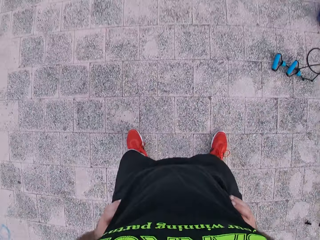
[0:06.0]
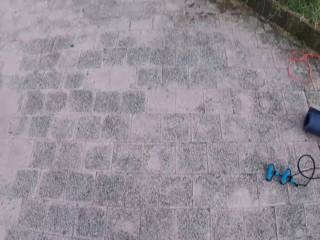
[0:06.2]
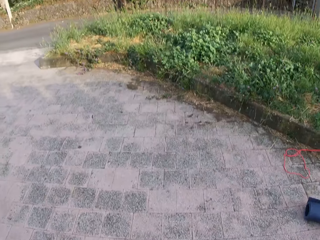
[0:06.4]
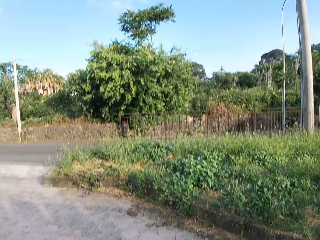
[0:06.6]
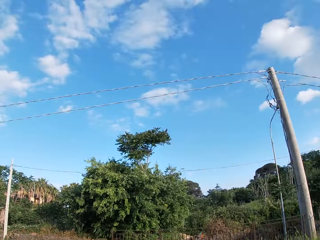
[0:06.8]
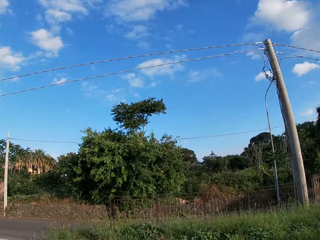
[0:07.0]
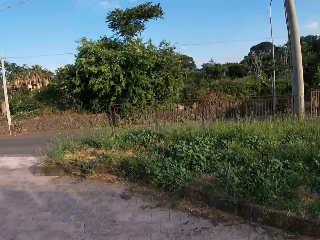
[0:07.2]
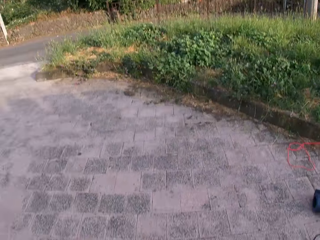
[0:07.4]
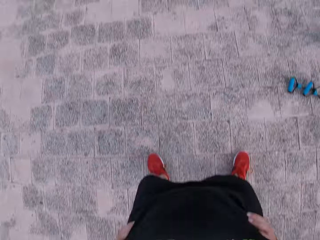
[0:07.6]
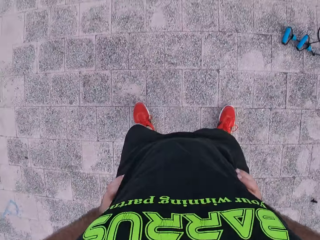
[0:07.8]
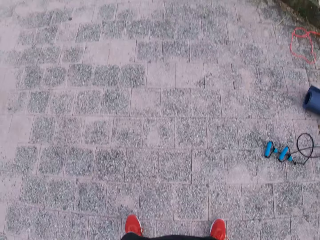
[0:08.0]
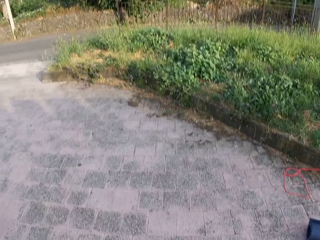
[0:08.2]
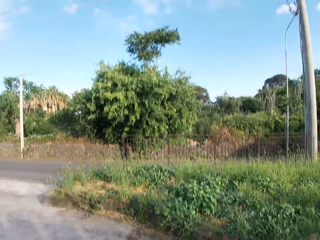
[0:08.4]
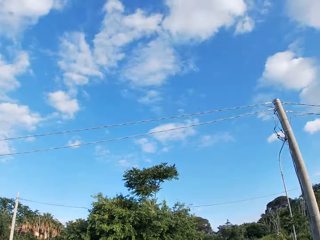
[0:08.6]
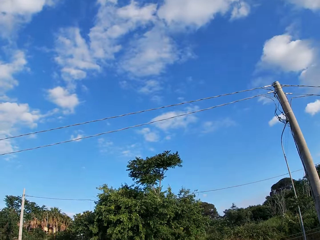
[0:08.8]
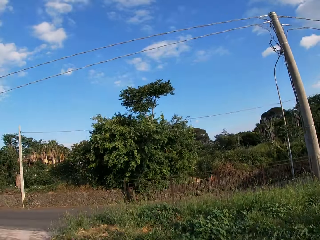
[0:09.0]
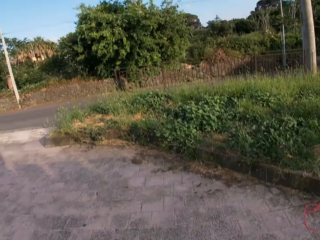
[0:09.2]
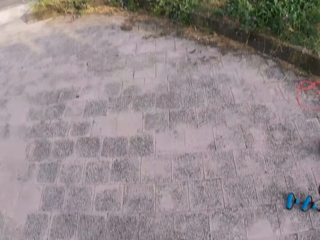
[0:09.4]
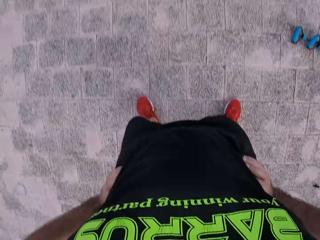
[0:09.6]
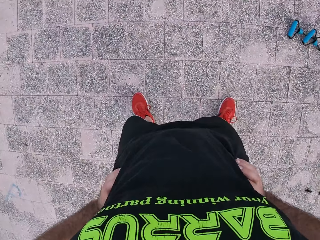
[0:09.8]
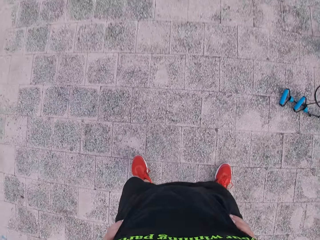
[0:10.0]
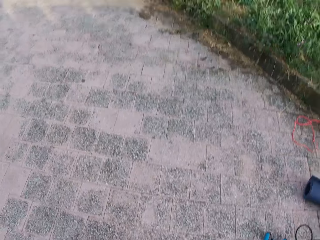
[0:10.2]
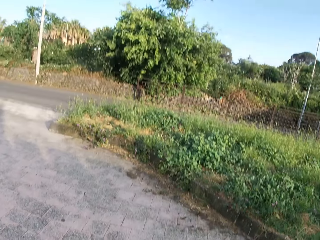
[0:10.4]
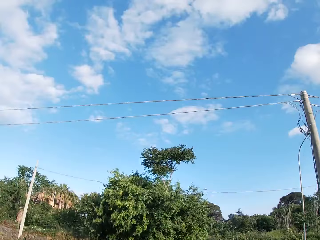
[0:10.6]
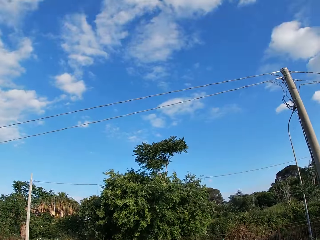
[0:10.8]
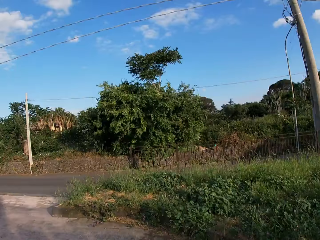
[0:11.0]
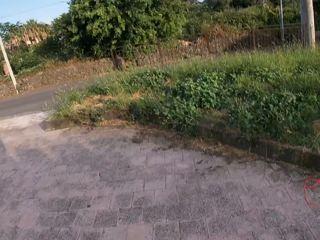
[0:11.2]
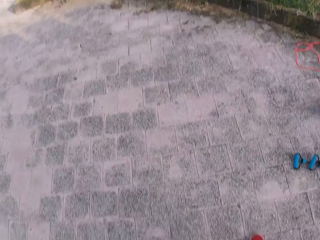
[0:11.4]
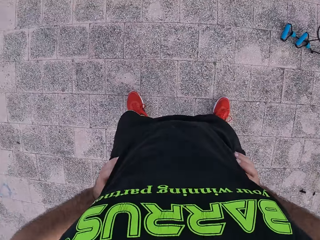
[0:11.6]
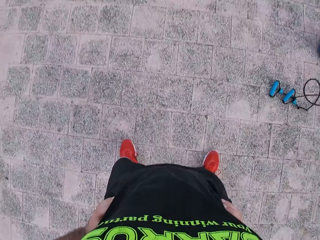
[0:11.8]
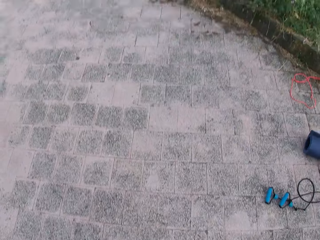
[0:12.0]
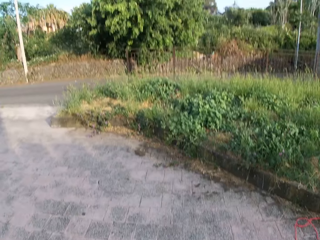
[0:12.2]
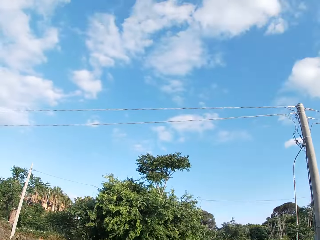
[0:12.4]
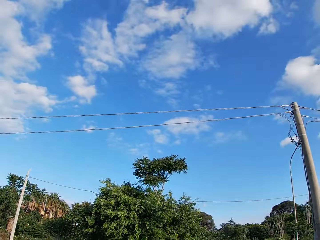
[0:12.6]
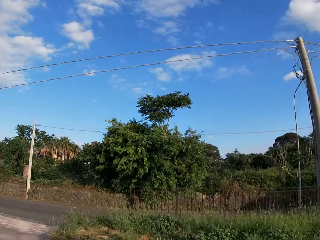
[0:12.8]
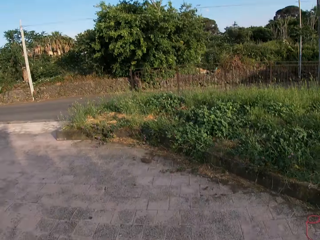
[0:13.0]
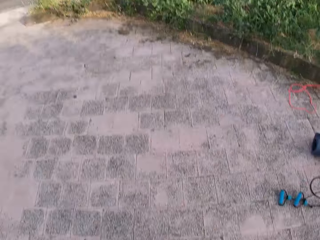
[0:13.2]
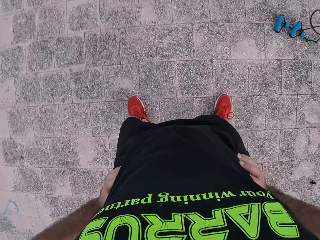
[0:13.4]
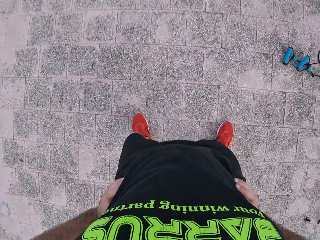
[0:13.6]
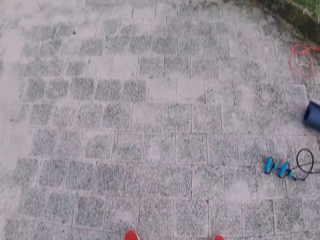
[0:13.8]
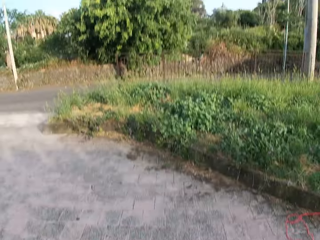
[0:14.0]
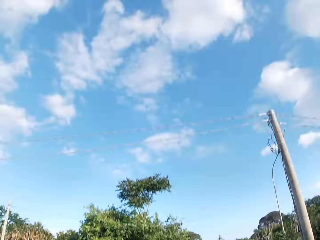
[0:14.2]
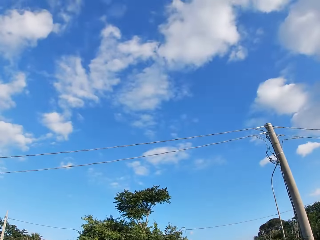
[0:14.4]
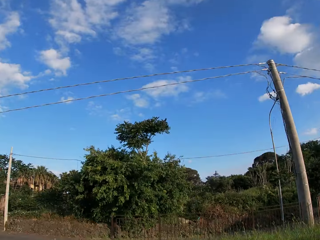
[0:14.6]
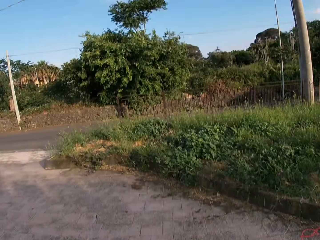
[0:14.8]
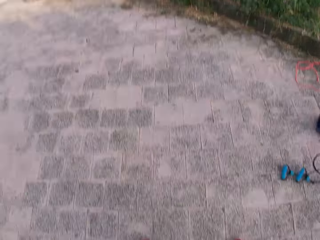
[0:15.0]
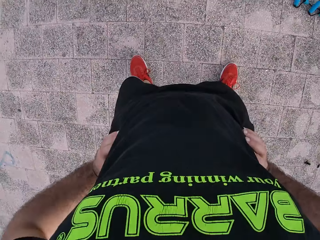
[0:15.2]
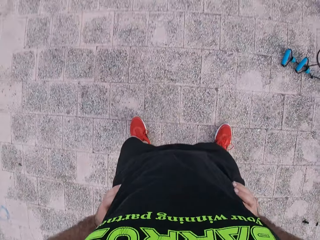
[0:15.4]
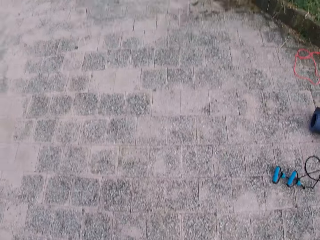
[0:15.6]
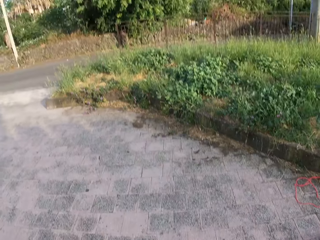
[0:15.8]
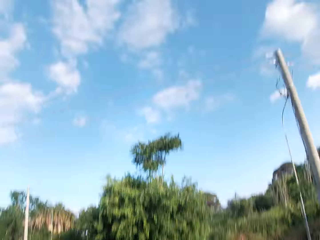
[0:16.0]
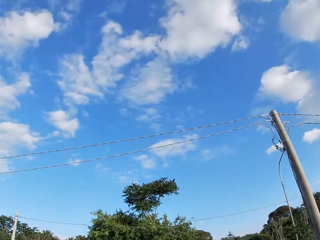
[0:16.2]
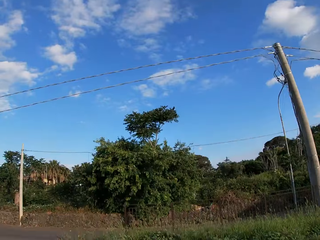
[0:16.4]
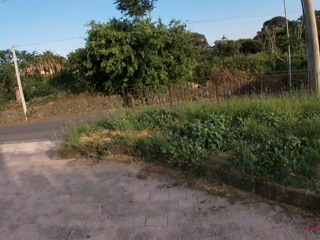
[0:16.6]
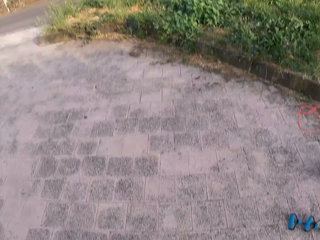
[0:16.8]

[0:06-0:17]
The camera wearer looks around. He swings his waist back and forth. He looks at the sky. He looks around.

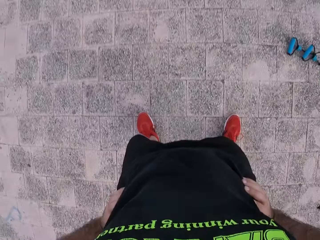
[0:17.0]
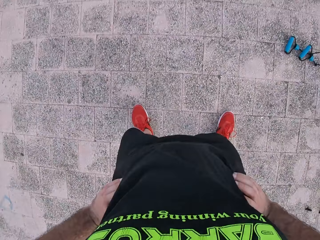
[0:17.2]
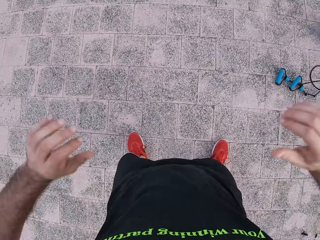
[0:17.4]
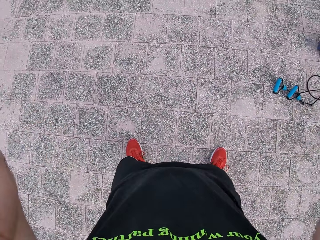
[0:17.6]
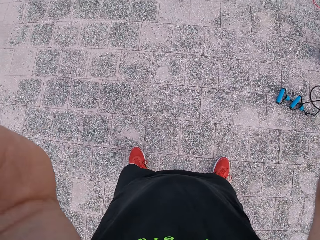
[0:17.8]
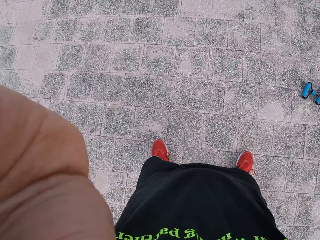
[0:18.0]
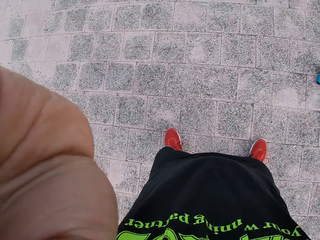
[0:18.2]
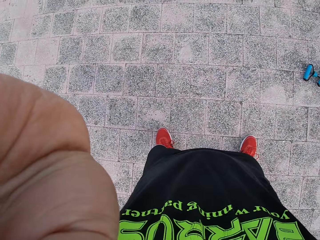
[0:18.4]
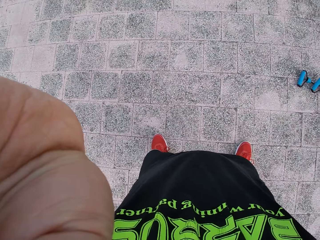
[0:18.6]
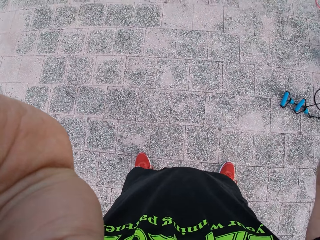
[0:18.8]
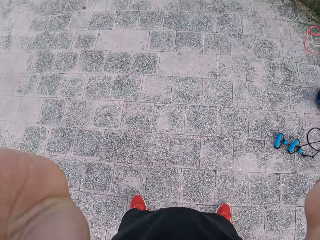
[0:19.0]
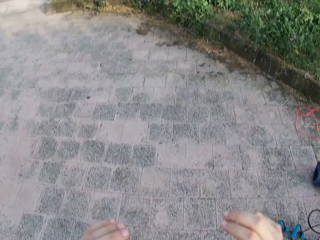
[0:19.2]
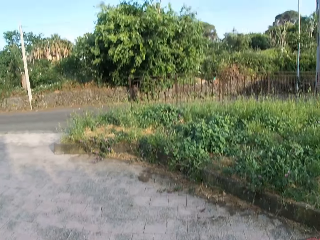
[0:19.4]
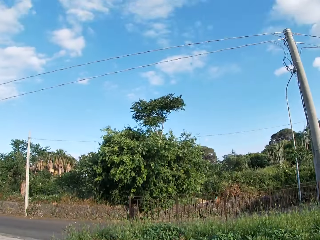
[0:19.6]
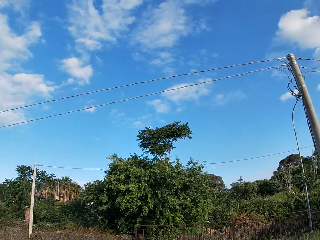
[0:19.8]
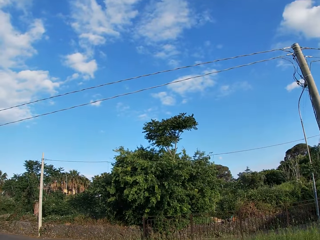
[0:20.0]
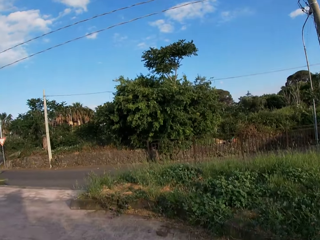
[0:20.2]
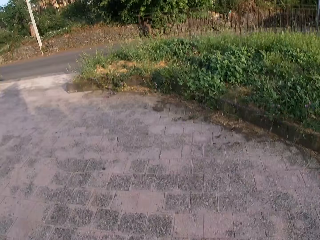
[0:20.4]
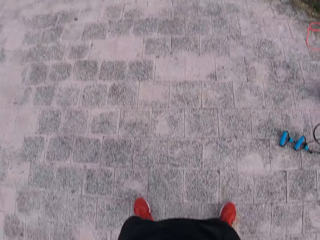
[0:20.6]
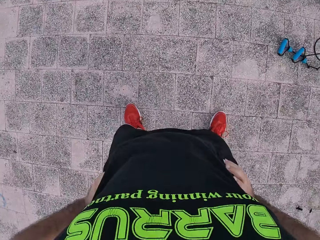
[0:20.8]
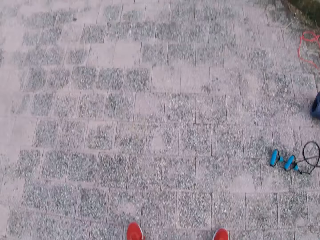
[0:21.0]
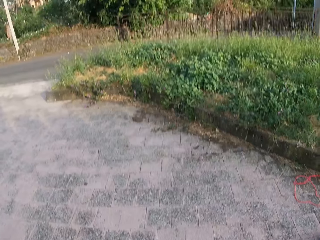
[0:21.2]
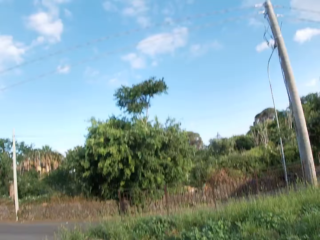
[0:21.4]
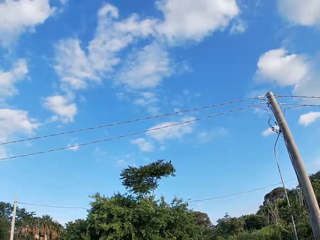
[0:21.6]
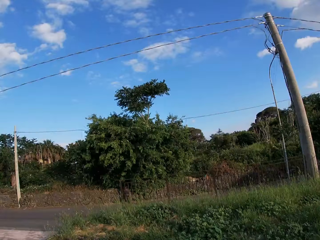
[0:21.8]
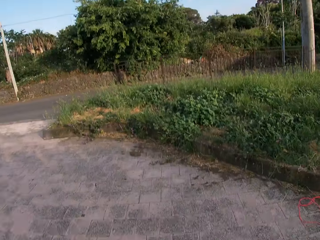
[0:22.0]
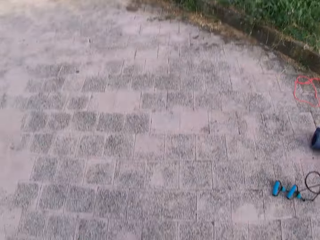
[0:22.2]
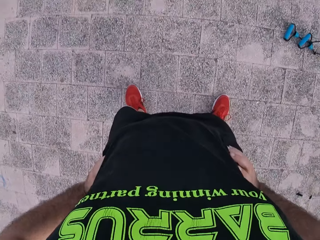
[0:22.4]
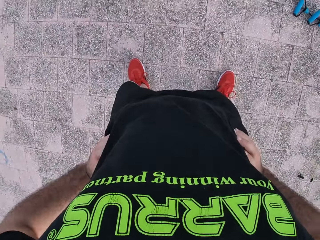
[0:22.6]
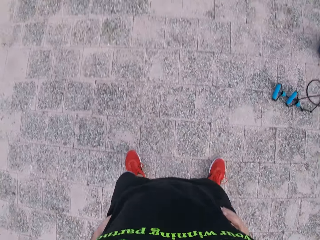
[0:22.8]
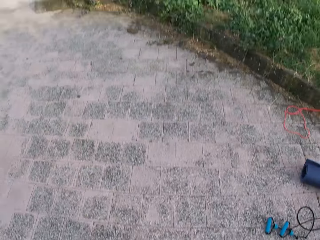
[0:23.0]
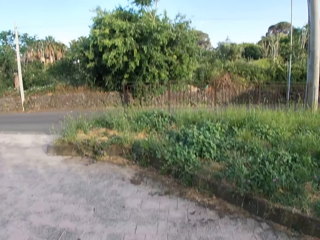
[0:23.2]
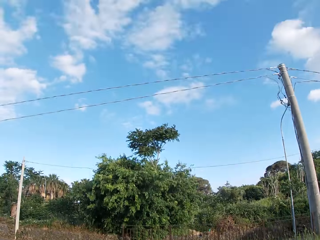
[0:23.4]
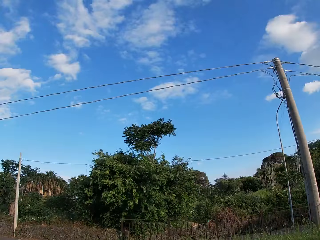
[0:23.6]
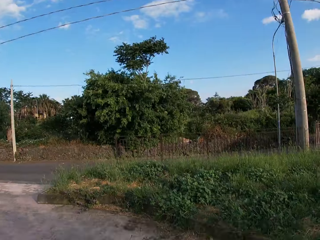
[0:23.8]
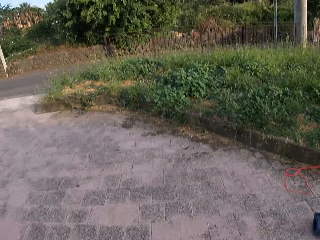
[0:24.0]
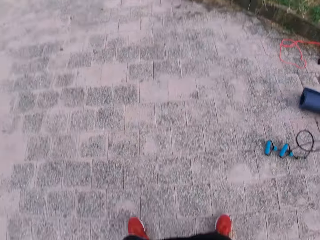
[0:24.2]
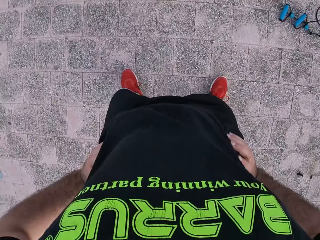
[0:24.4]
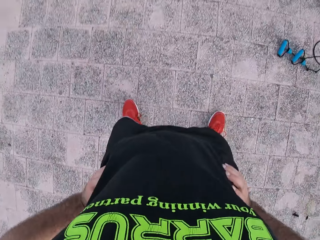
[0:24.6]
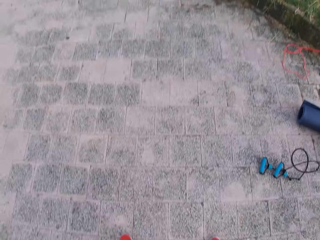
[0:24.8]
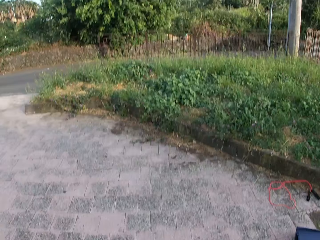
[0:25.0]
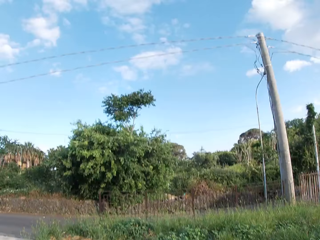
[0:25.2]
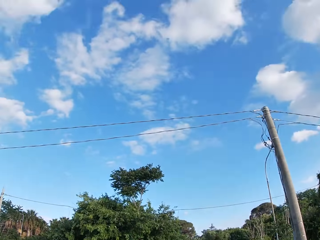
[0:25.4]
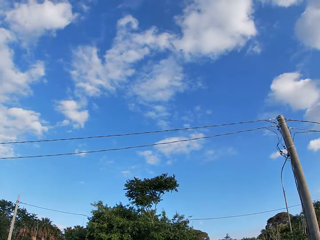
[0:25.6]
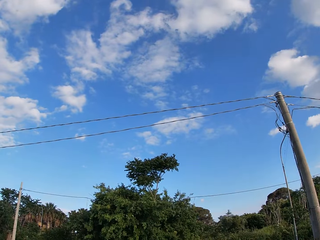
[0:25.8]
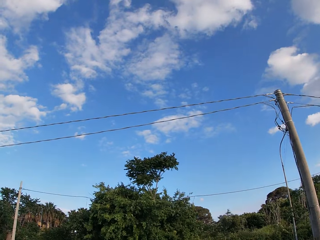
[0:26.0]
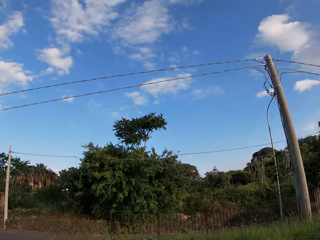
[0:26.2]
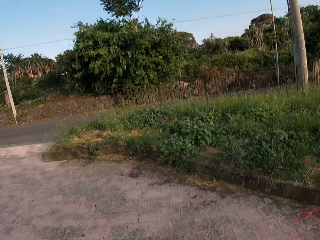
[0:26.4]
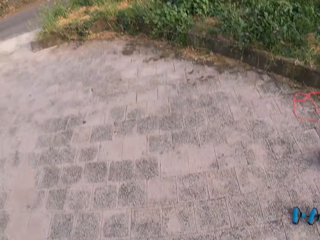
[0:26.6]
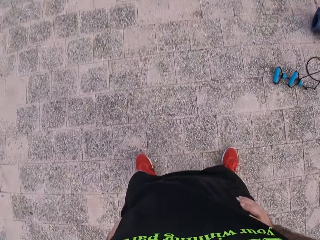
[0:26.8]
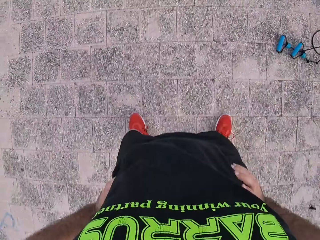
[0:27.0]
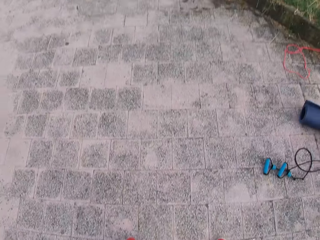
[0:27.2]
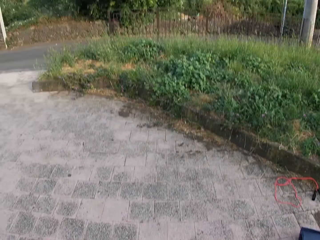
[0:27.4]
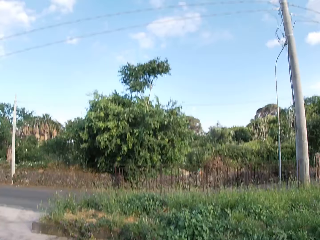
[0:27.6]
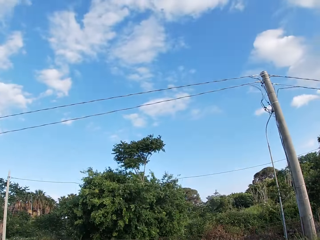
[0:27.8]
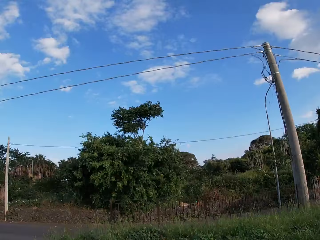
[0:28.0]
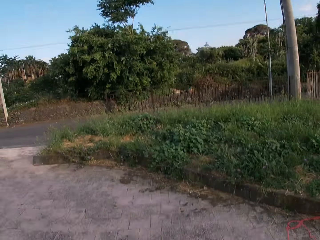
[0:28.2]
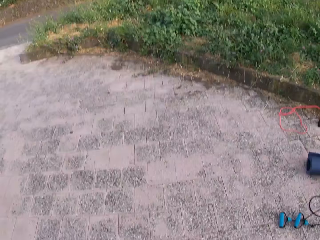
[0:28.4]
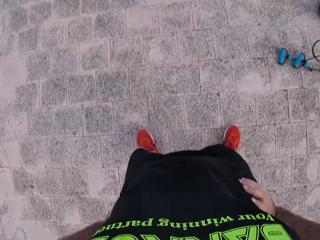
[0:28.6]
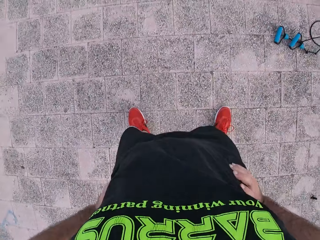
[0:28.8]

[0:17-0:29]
The camera wearer lifts both hands and adjusts the camera. He looks around. He keeps swinging his waist back and forth.
